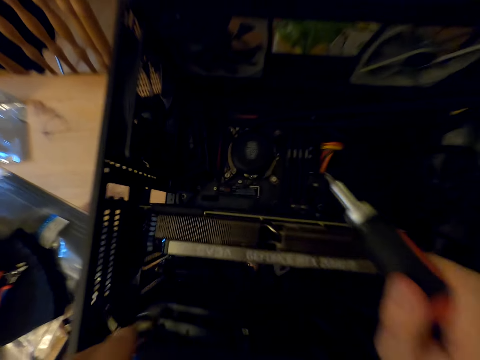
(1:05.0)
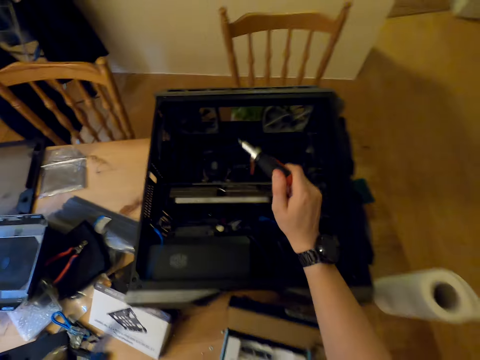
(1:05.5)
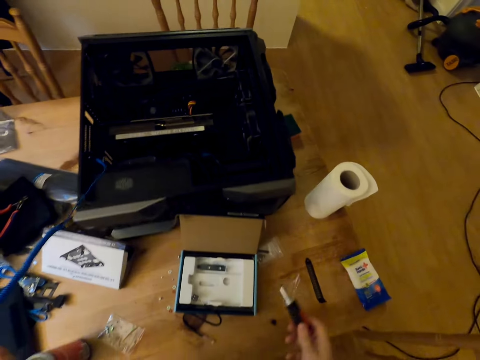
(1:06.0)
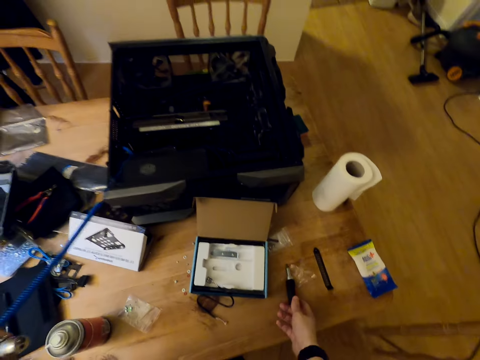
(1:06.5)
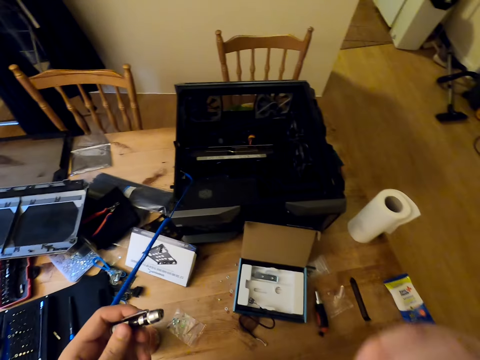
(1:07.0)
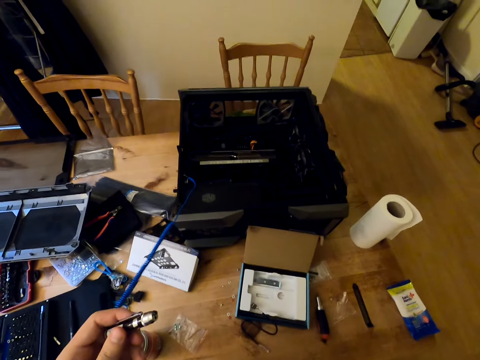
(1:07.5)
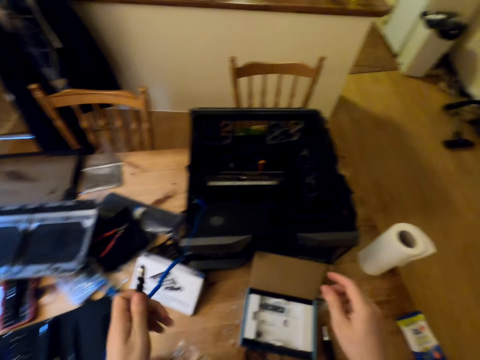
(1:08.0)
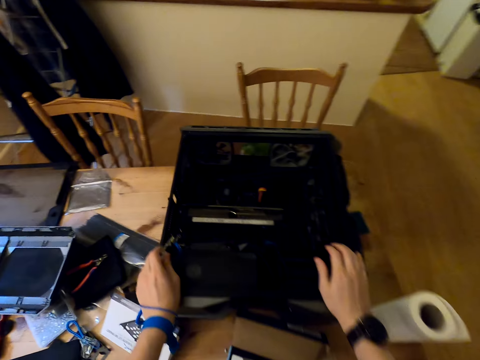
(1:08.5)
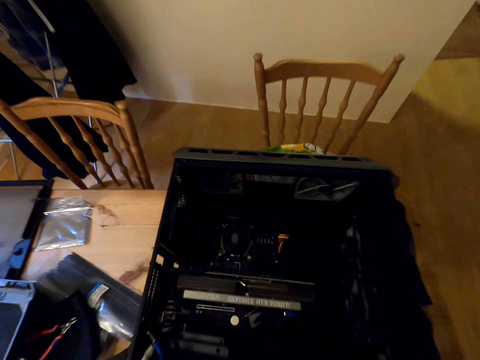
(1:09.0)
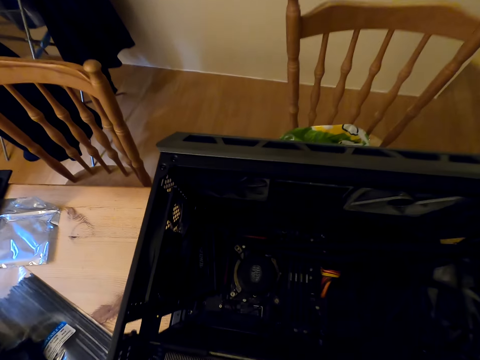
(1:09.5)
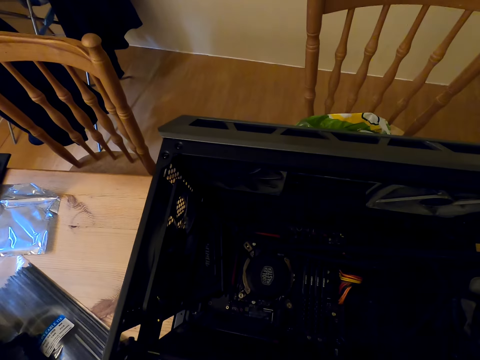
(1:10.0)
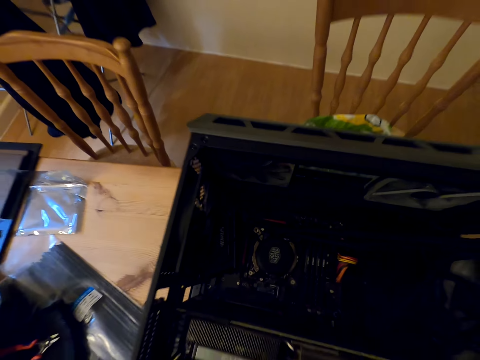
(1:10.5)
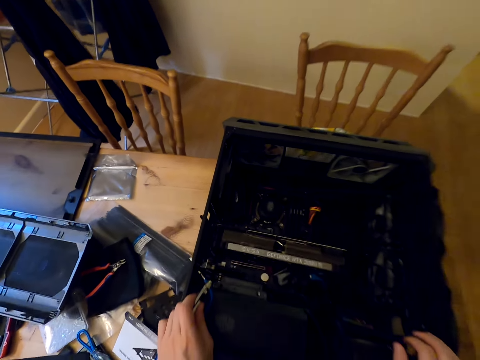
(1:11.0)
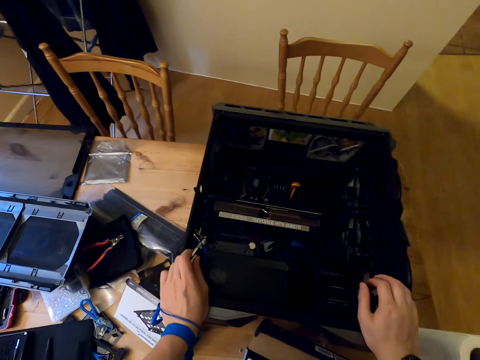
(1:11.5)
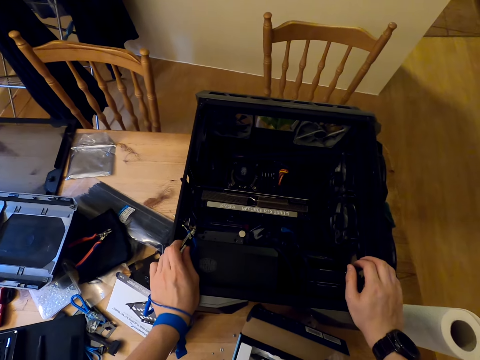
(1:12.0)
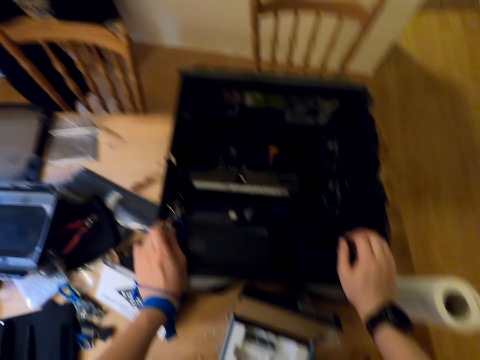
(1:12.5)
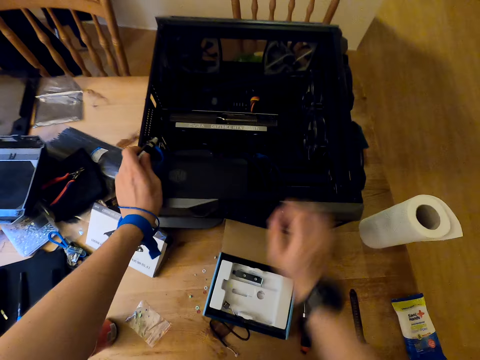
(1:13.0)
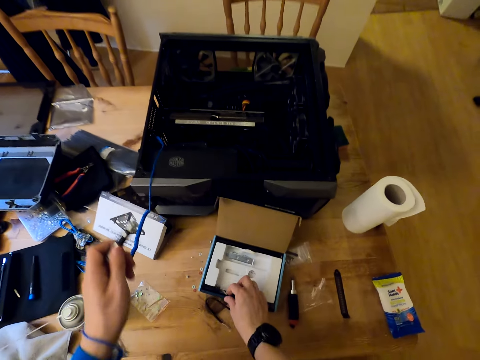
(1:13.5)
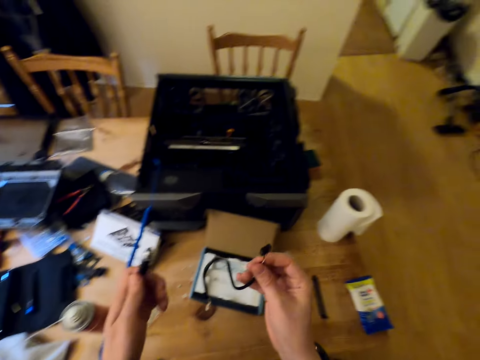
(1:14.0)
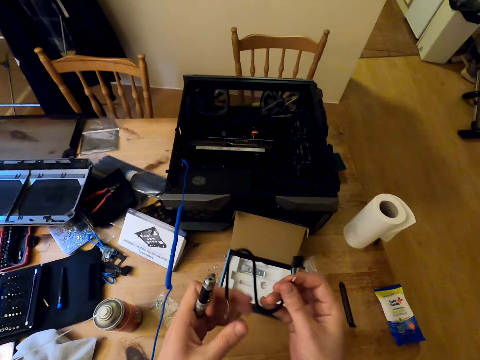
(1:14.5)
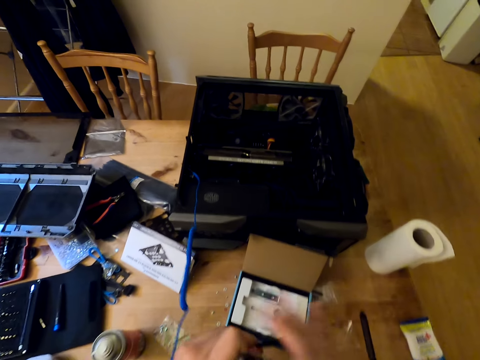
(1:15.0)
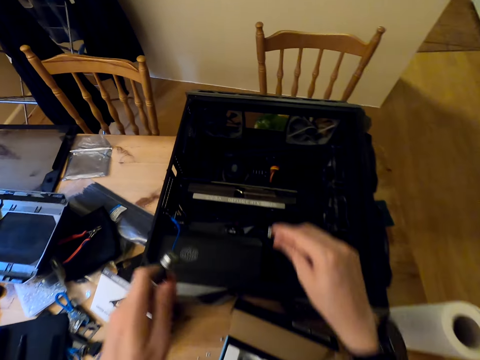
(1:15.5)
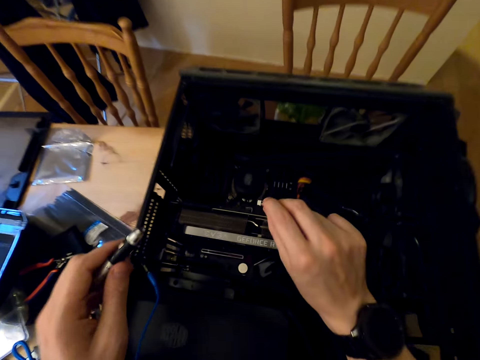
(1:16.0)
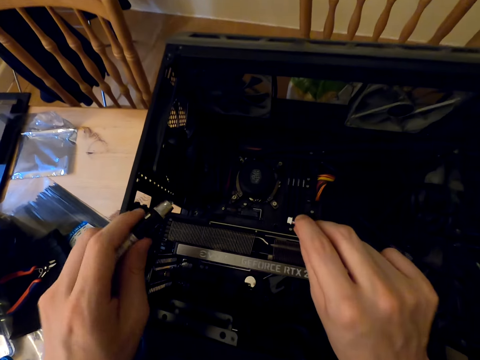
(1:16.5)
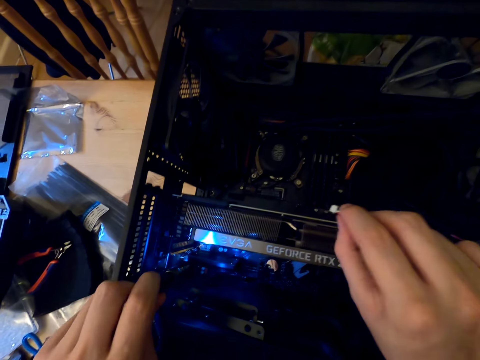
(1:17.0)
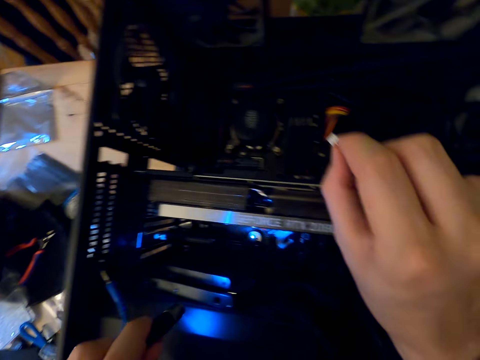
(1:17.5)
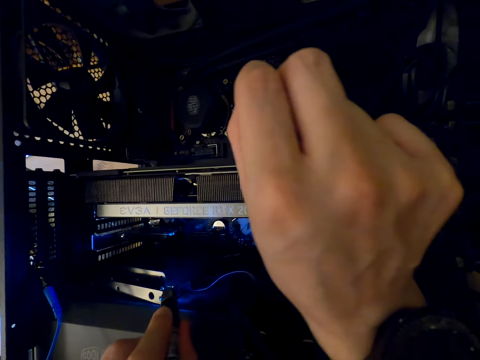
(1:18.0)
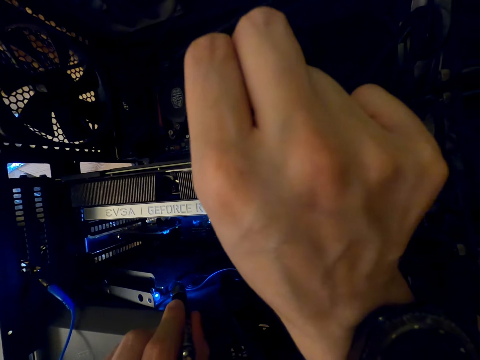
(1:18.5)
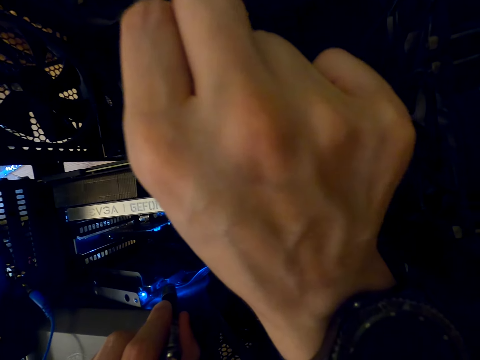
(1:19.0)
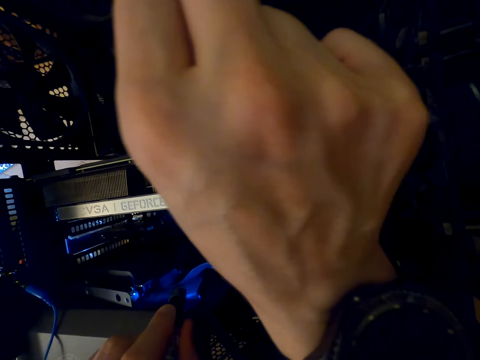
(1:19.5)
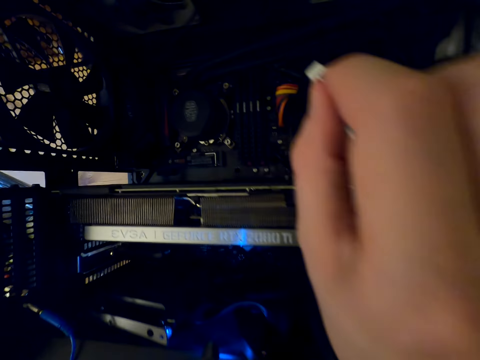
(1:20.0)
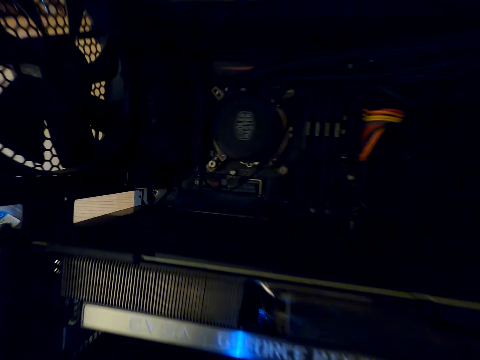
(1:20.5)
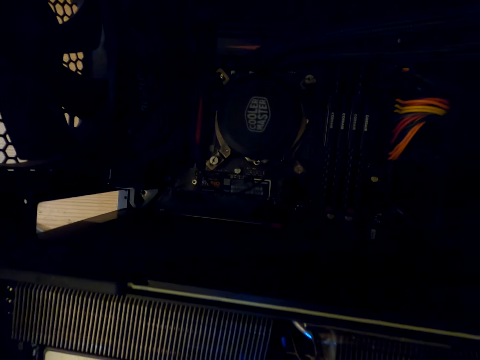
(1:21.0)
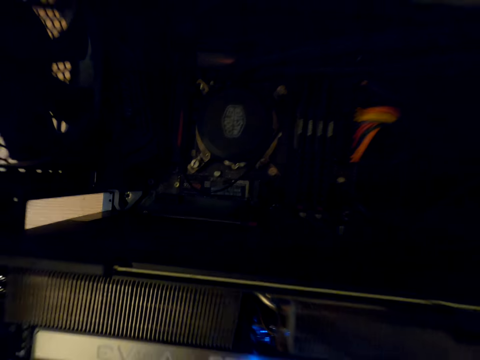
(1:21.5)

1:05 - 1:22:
The camera wearer puts the screwdriver on the table. They hold the CPU. They stare at the parts of the cooler master machine. They pick up the wire cable from the table. They look at the cable. They fix the cable to the CPU. They light the parts of the cooler master with the torch. They stare at the parts of the cooler master machine.

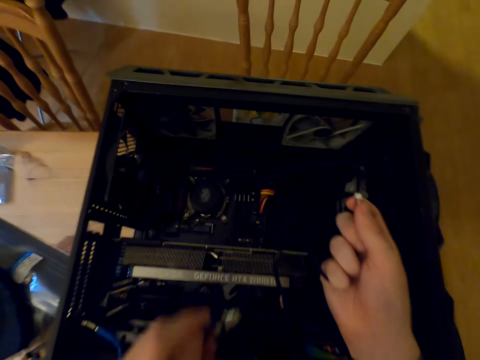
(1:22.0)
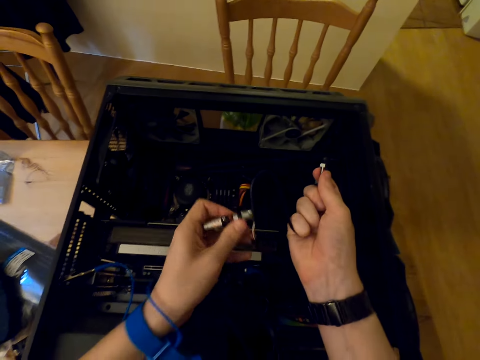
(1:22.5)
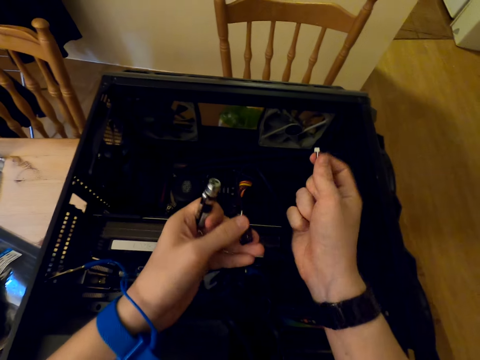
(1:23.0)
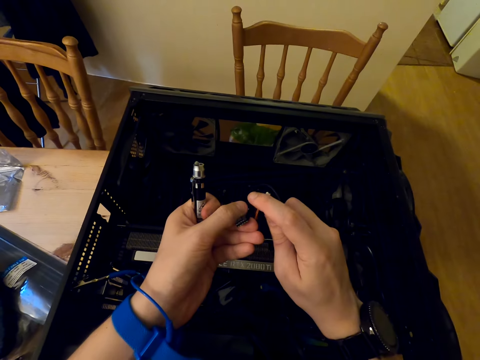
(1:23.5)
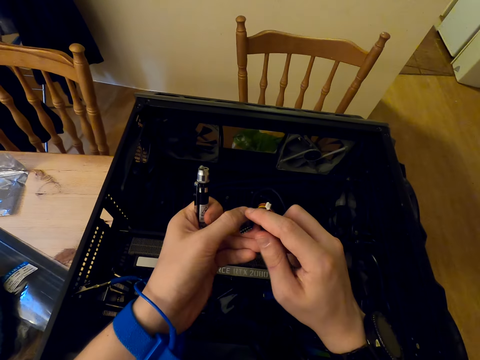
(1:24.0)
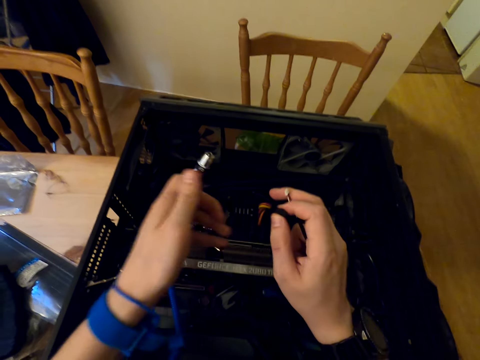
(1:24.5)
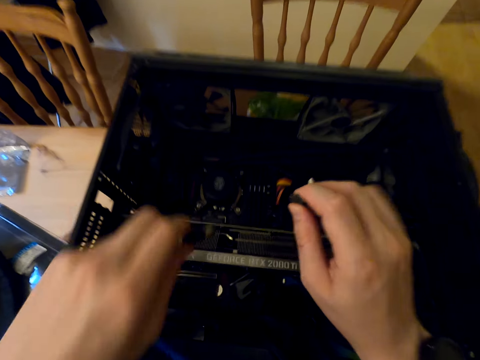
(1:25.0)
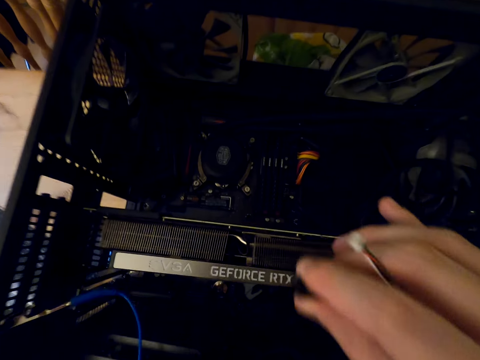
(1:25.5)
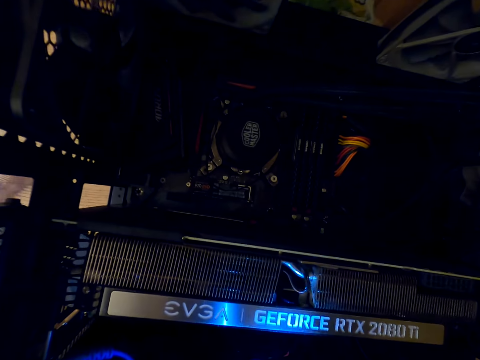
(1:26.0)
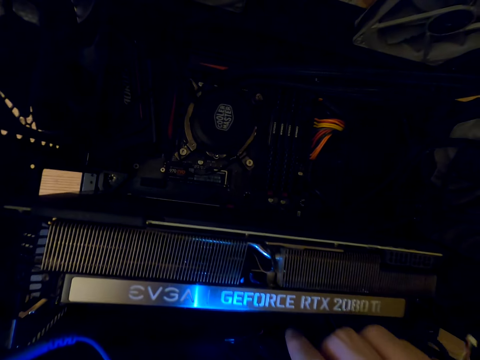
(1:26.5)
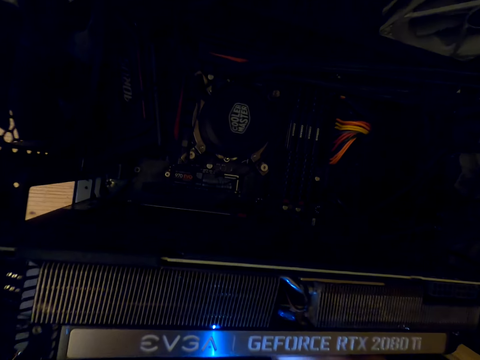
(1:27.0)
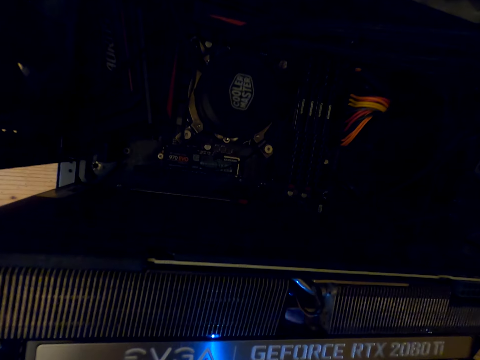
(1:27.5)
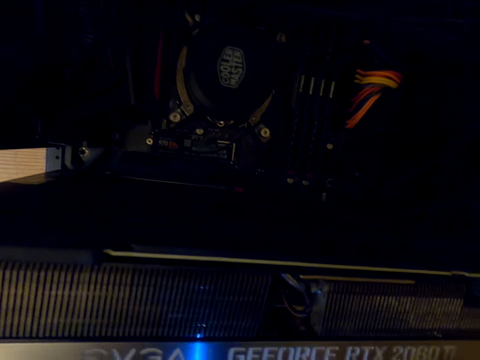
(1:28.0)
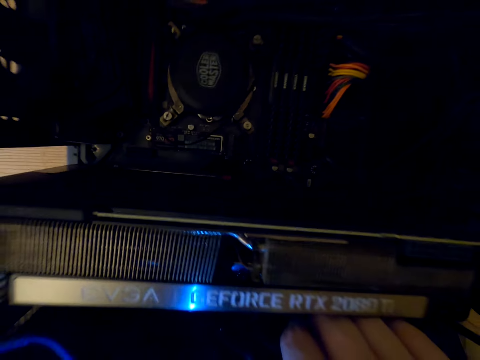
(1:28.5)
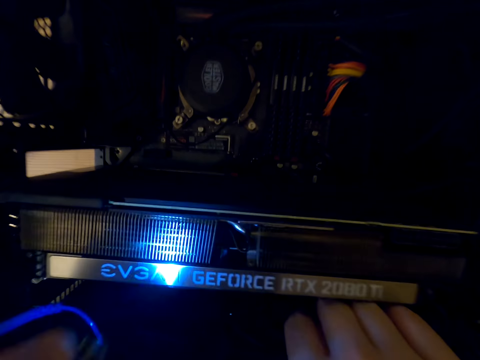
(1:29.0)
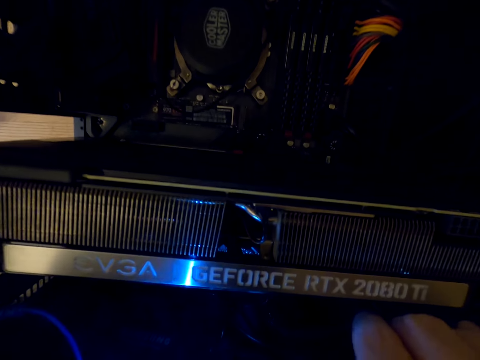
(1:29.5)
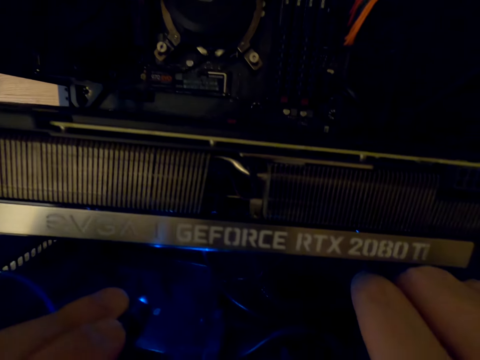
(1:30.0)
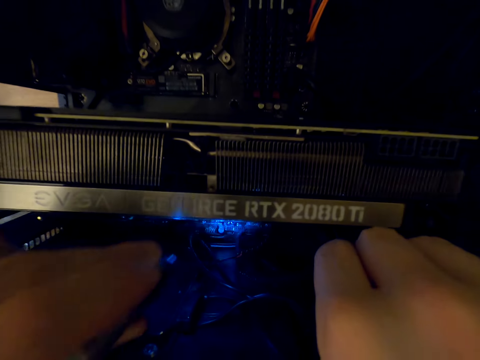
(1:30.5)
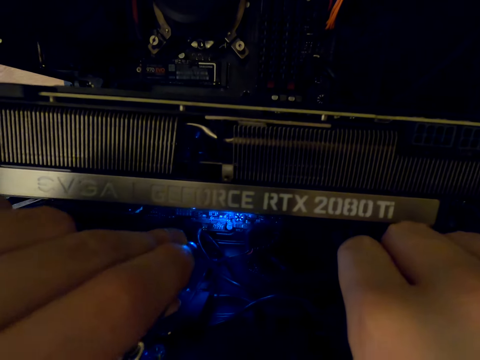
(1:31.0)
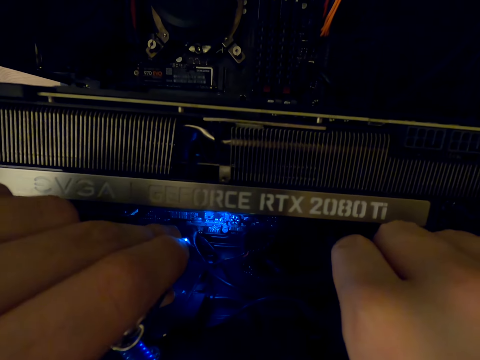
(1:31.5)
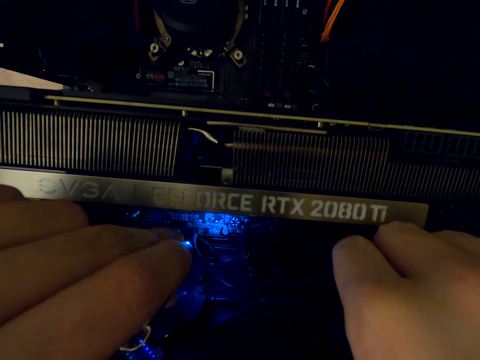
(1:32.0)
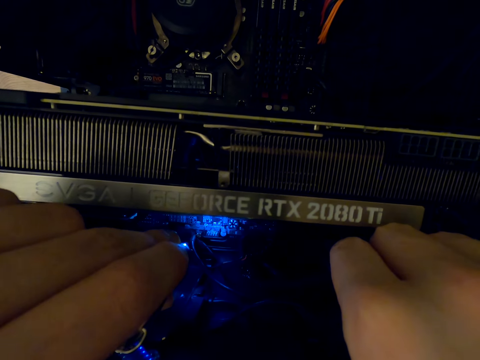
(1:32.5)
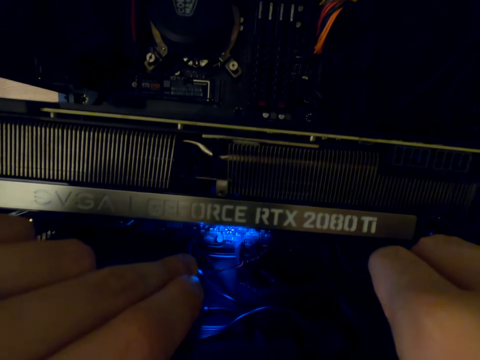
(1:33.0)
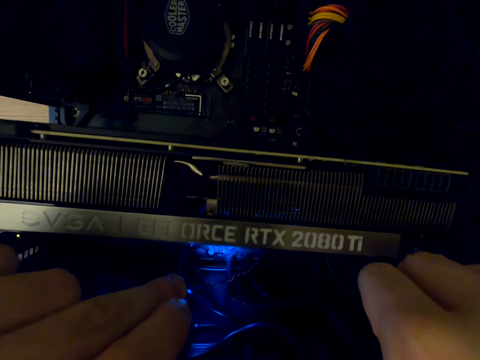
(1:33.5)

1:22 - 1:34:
The camera wearer fixes the cable to the CPU. He stares at the wire cable in his hands. He connects the wire cable in the cooler master machine. He stares at the parts of the cooler master machine.
